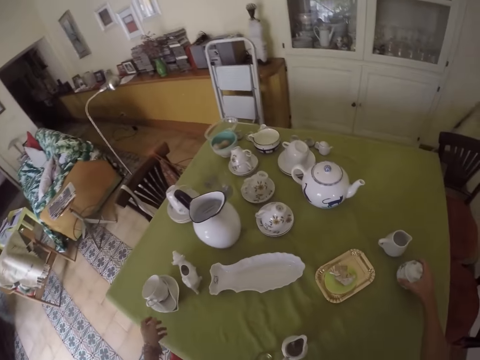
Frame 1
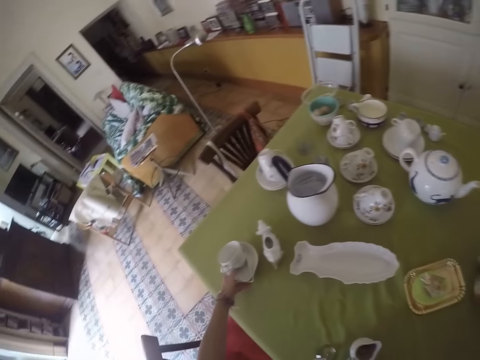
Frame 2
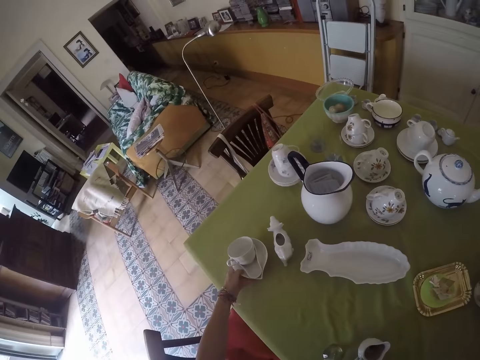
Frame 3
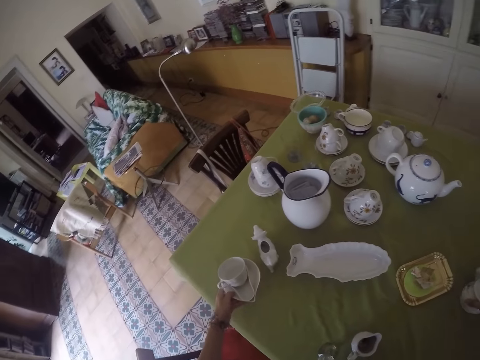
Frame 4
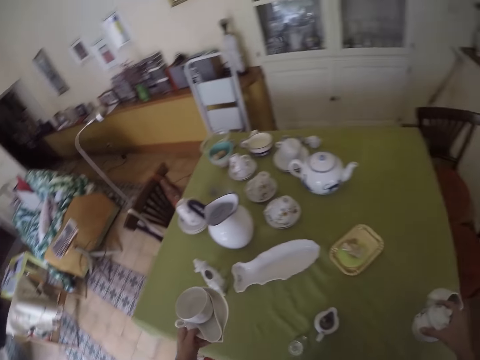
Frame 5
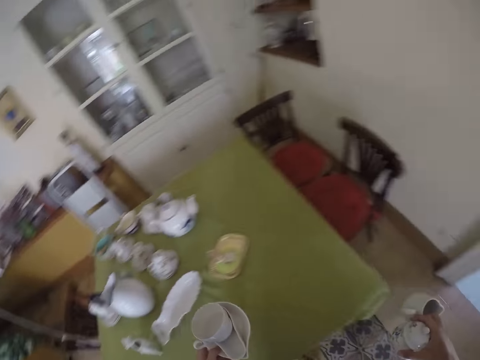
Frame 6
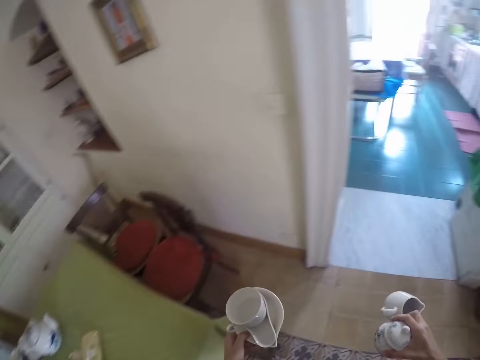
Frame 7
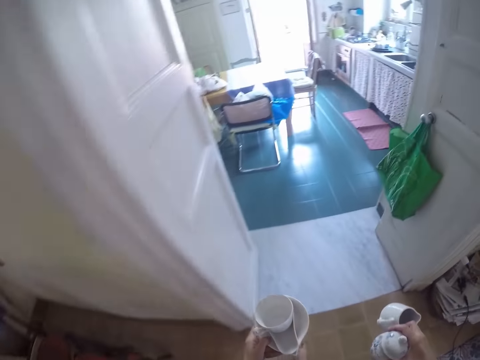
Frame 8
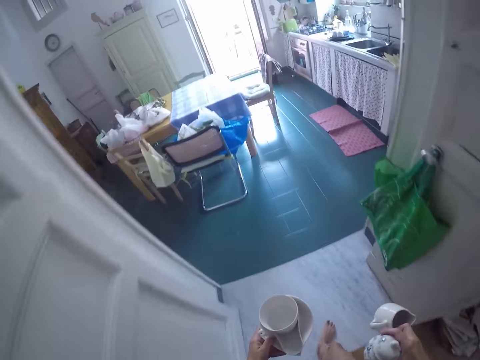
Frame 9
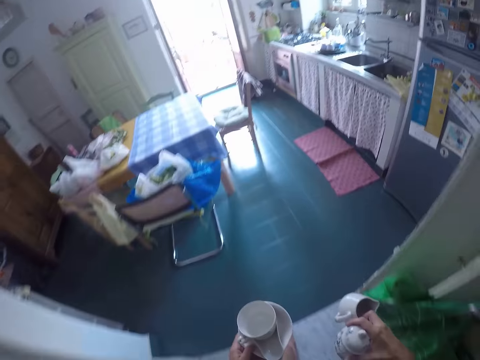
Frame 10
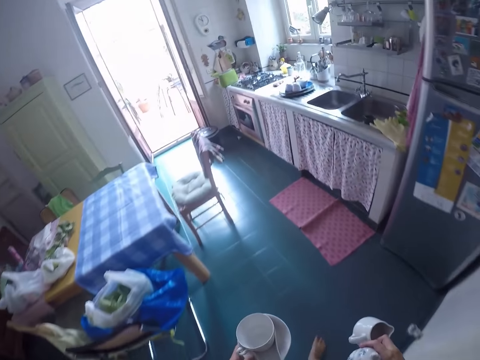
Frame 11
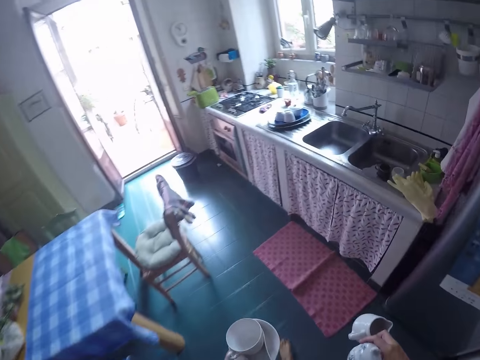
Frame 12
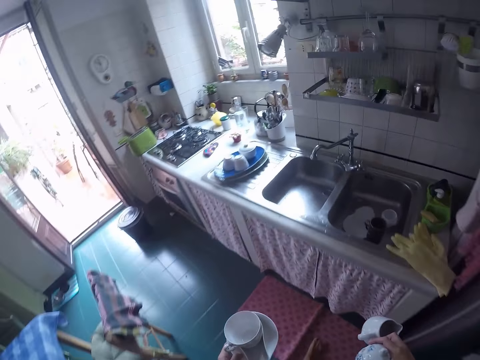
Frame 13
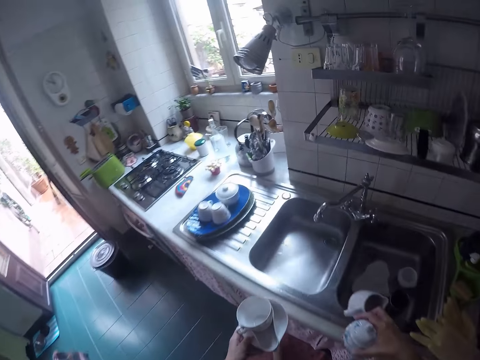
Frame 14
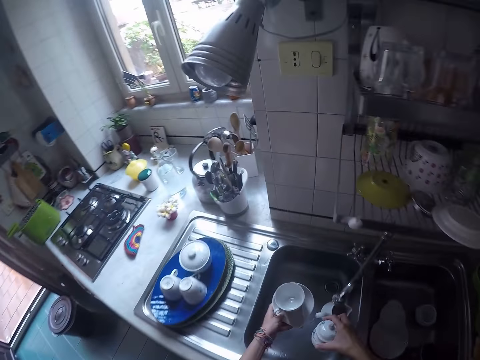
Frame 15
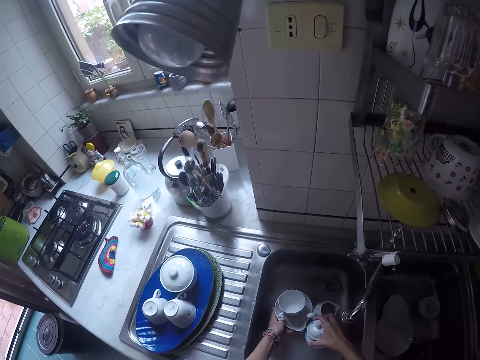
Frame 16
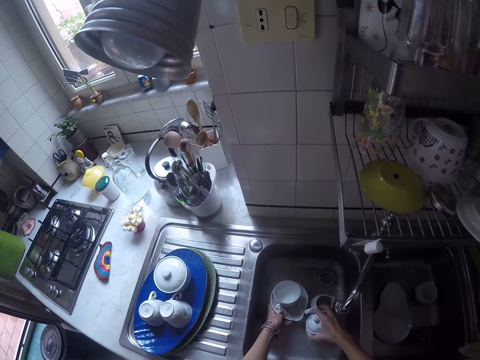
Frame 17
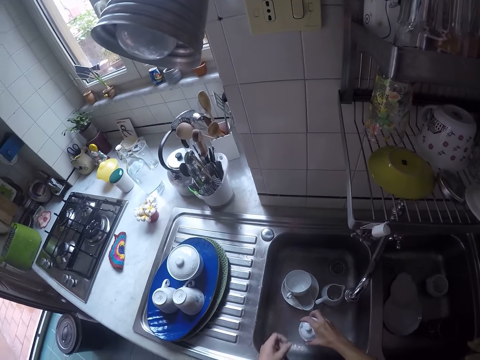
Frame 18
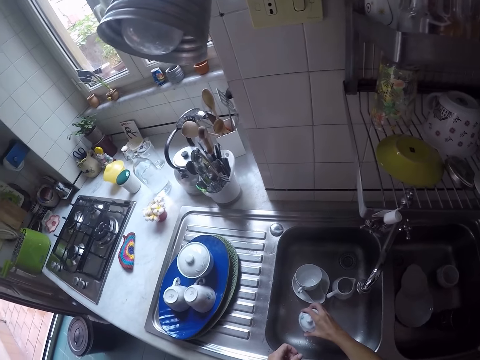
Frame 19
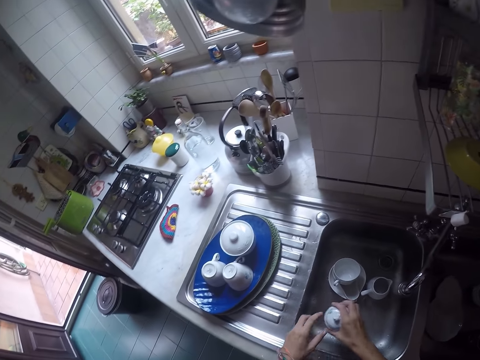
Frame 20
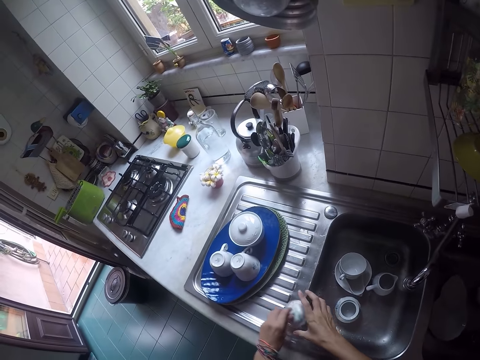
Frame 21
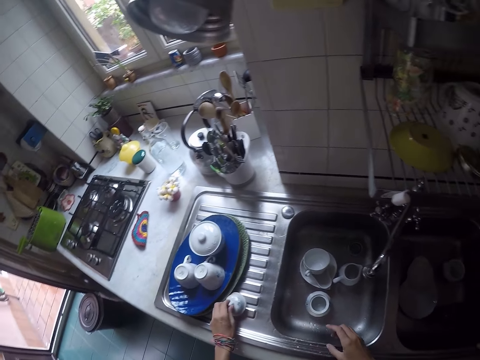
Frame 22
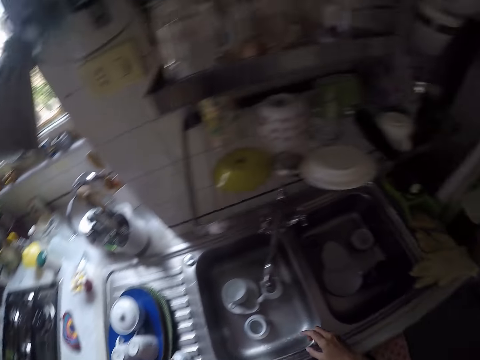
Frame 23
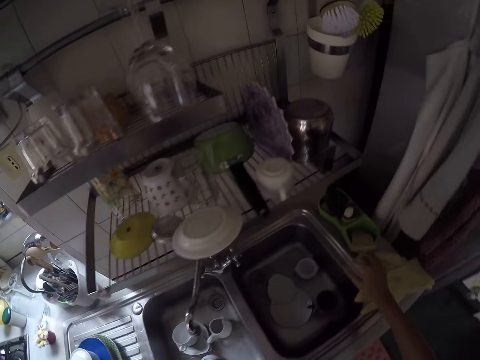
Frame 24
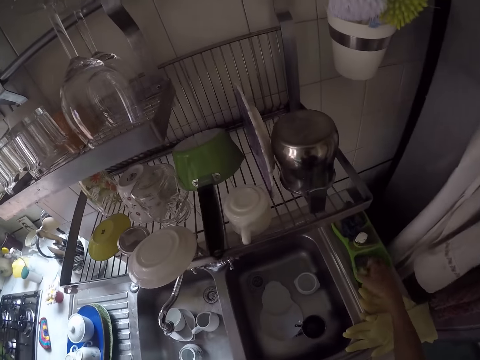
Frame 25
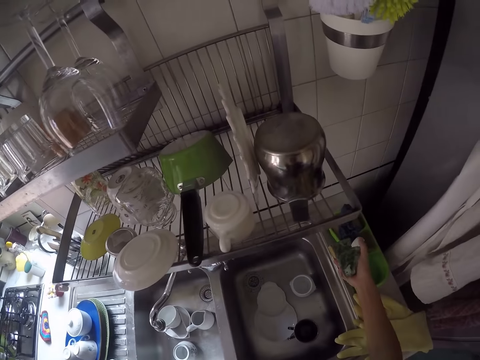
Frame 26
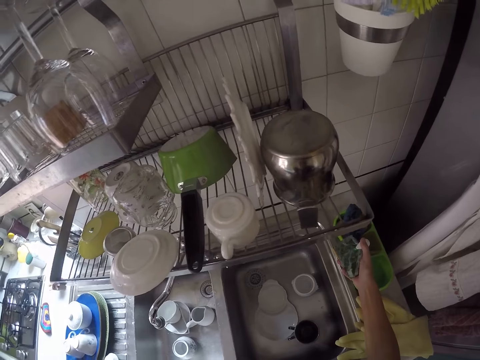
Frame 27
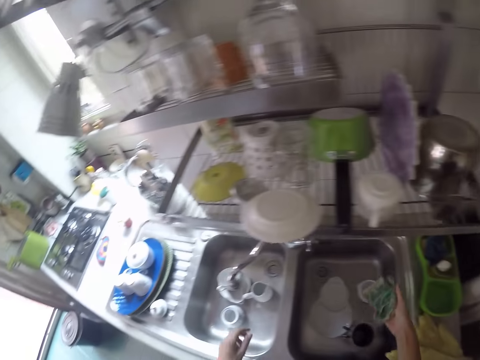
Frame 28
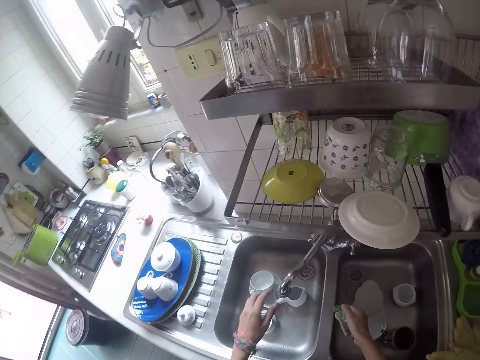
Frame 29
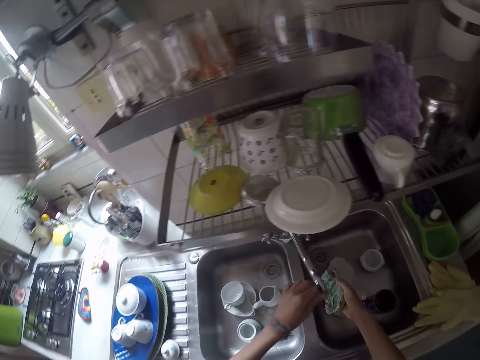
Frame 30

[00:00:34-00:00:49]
The camera wearer collects more utensils from the table. They carry the utensils. They walk around the house. They walk to the kitchen. They put the utensils in the sink. They put another utensil on the sink slab. They look around the kitchen. They take a scouring pad from the soap dish. They apply soap on the scouring pad.

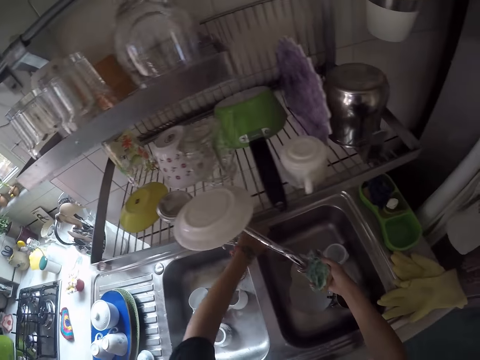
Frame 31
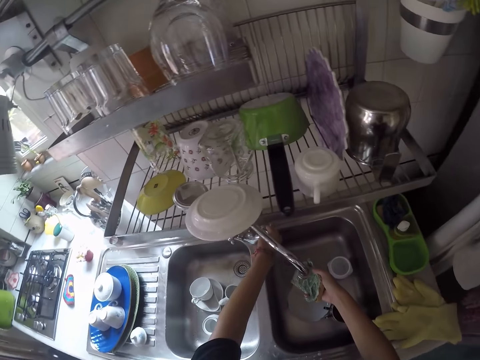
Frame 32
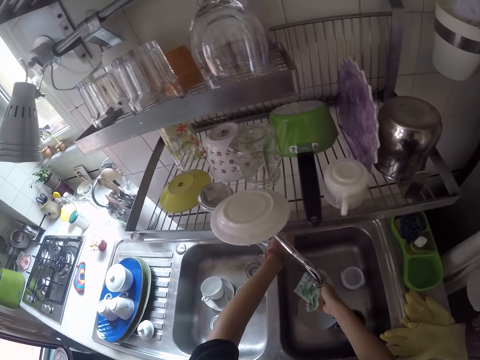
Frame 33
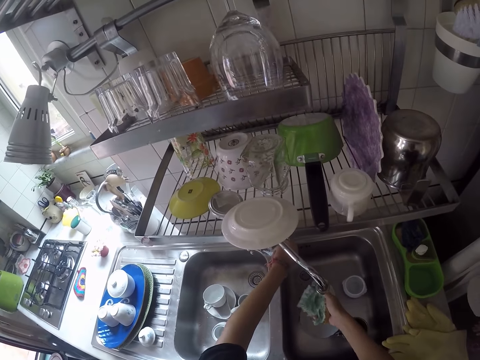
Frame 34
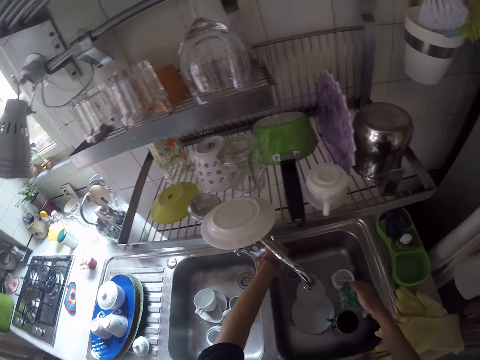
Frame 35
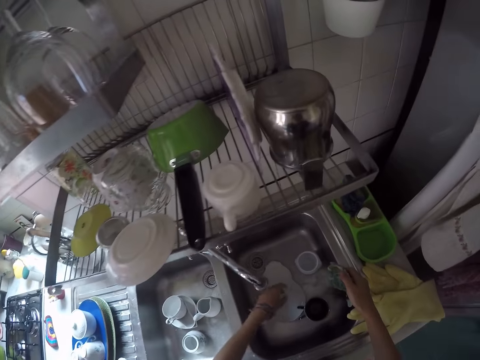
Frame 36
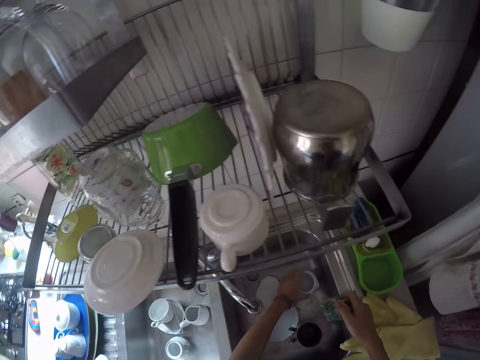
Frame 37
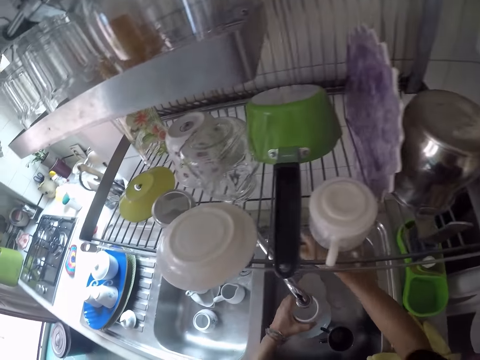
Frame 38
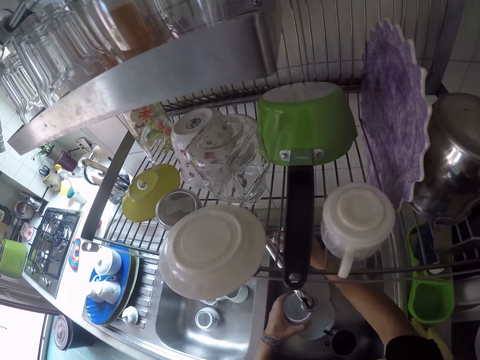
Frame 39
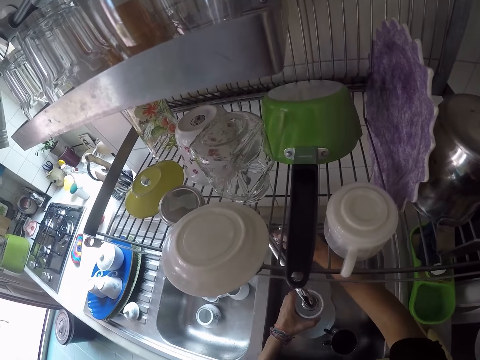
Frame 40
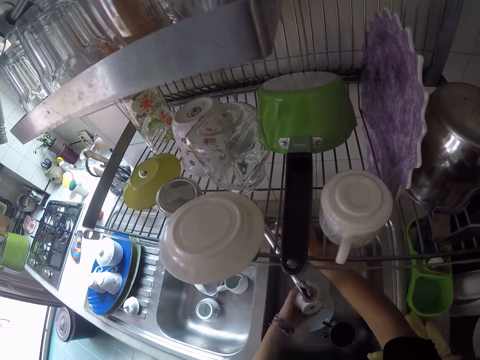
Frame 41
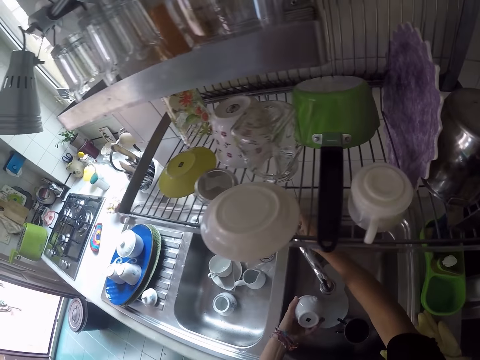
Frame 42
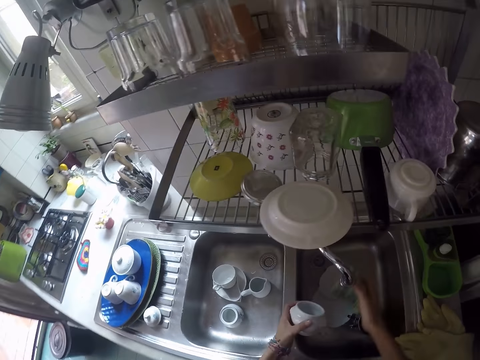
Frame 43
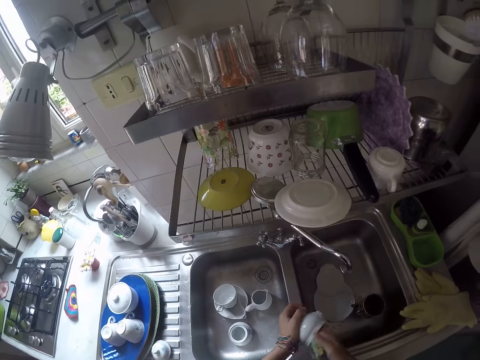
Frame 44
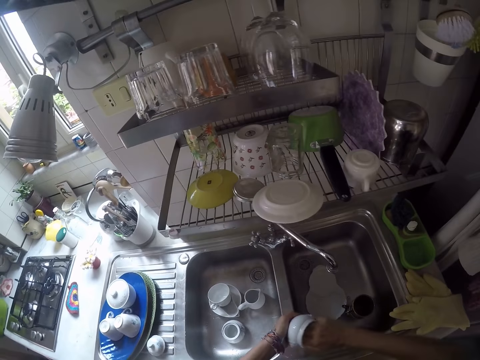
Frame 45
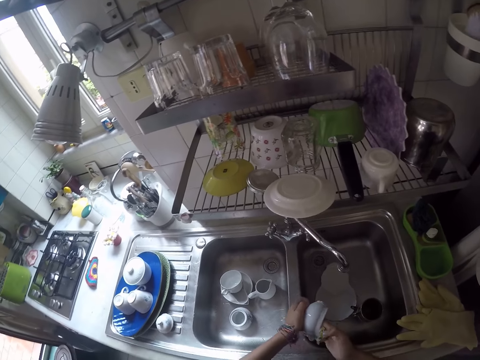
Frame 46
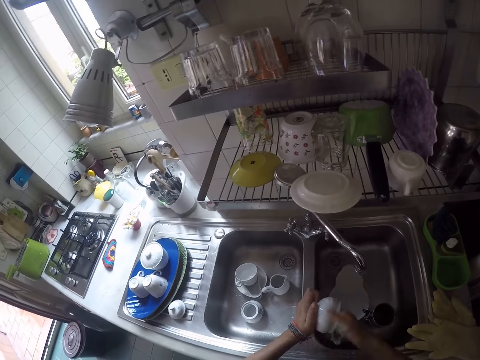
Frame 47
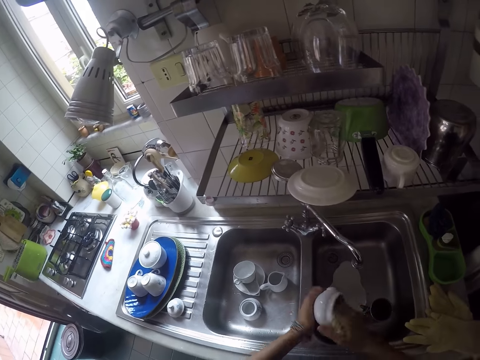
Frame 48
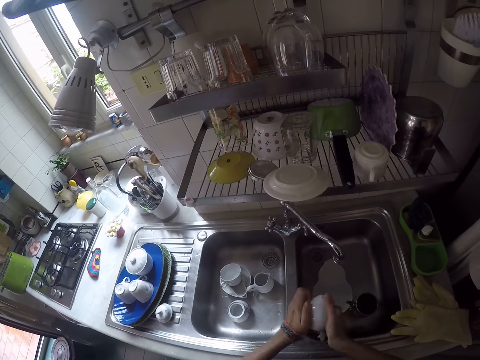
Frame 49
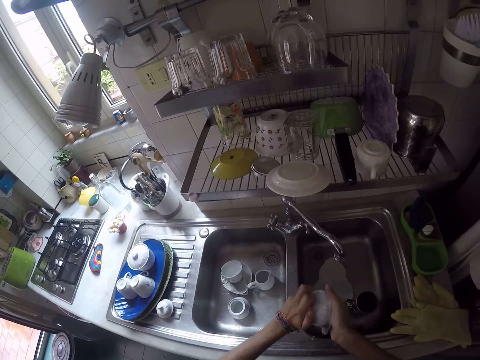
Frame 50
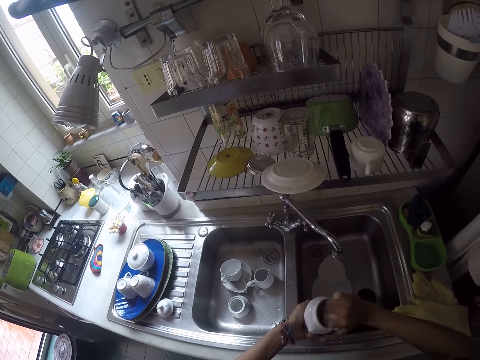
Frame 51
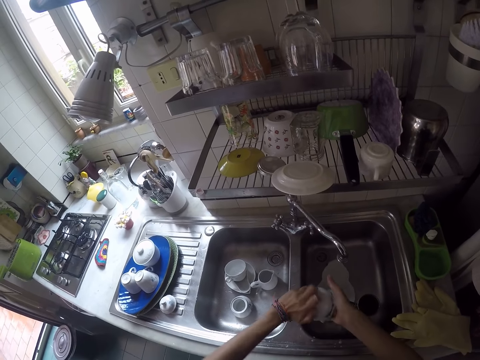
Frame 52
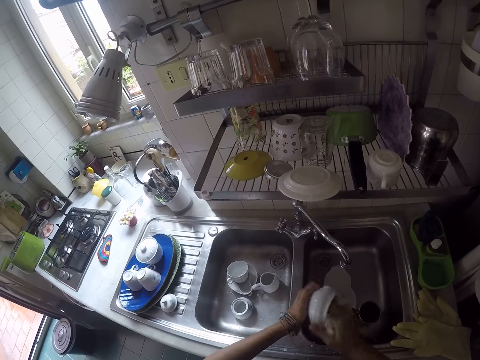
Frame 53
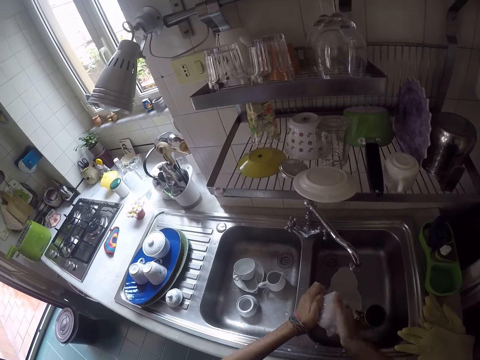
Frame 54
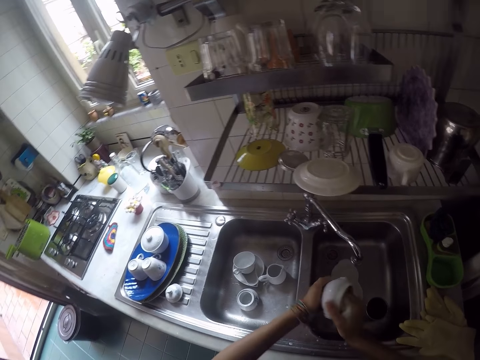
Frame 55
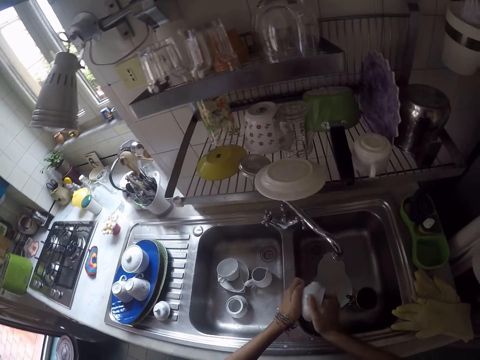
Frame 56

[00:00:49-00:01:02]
The camera wearer tilts the kitchen tap on the other sink. They open the tap. They put water on the scouring pad. They take a cup in the sink. They open the tap. They wash the cup. They close the tap. They scrub the cup with the scouring pad.
